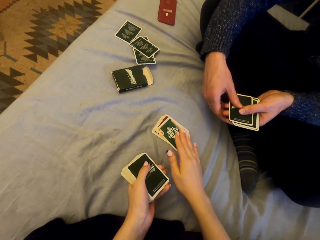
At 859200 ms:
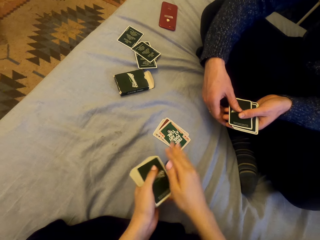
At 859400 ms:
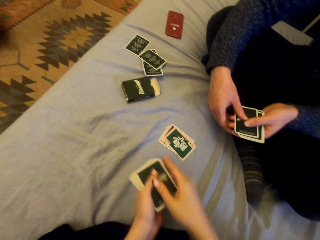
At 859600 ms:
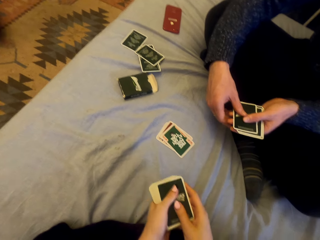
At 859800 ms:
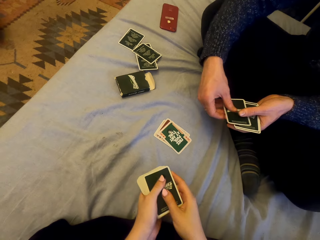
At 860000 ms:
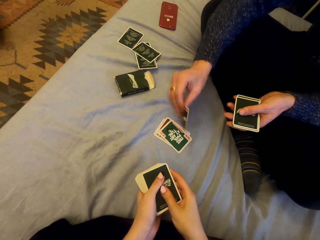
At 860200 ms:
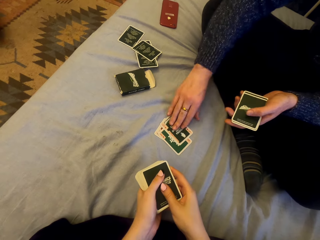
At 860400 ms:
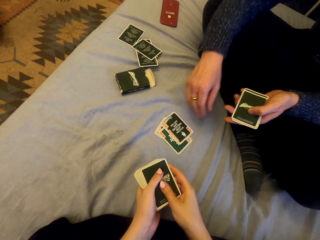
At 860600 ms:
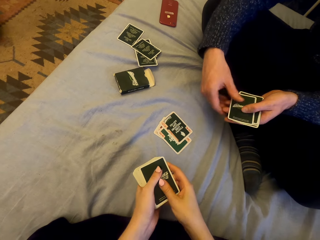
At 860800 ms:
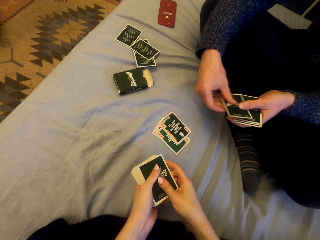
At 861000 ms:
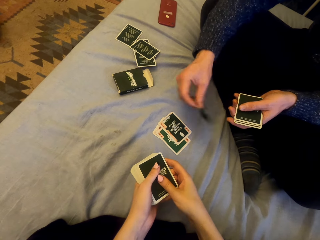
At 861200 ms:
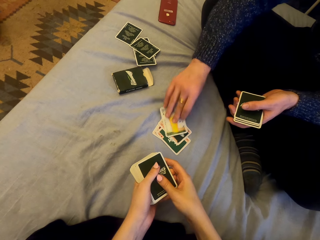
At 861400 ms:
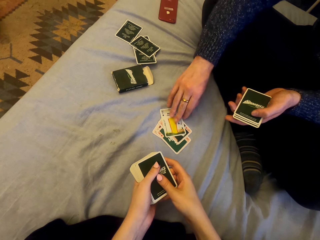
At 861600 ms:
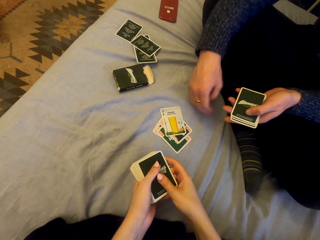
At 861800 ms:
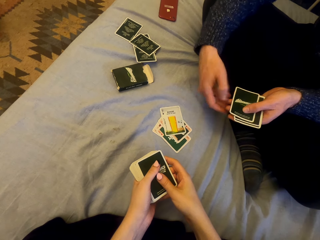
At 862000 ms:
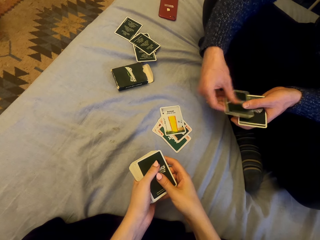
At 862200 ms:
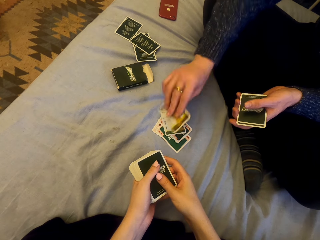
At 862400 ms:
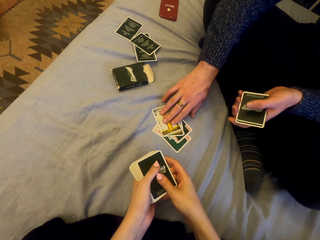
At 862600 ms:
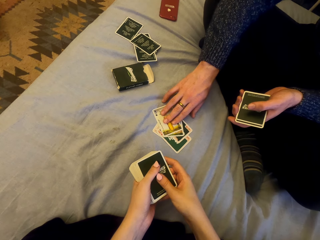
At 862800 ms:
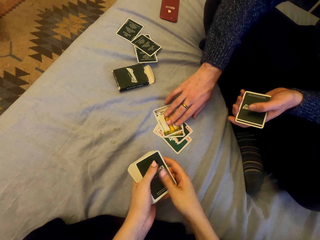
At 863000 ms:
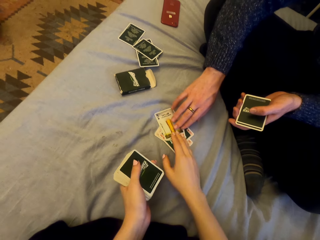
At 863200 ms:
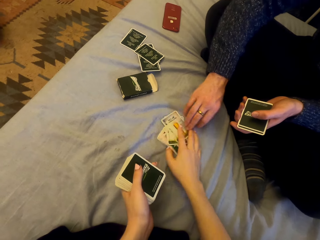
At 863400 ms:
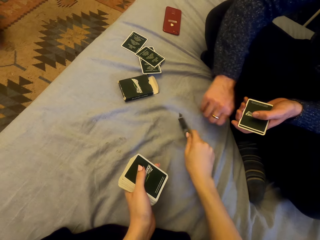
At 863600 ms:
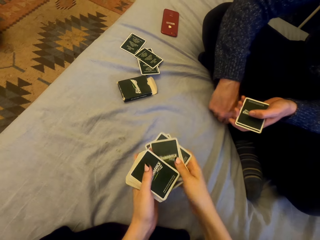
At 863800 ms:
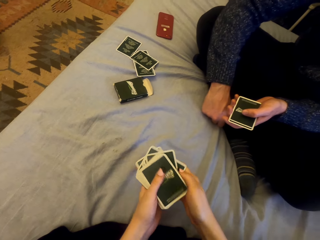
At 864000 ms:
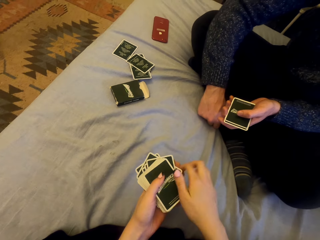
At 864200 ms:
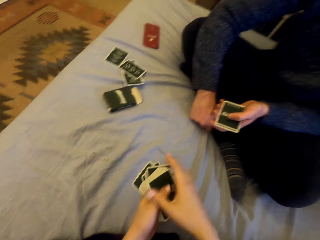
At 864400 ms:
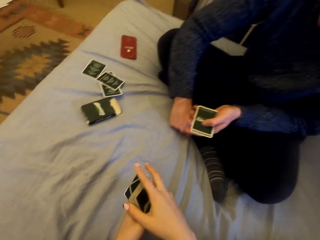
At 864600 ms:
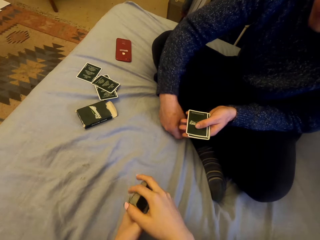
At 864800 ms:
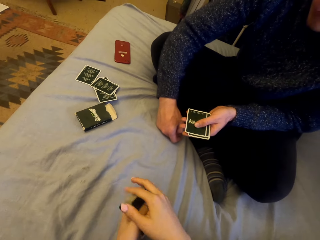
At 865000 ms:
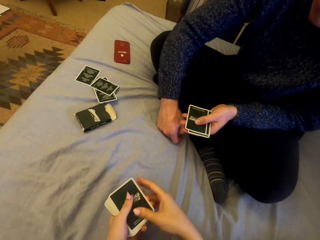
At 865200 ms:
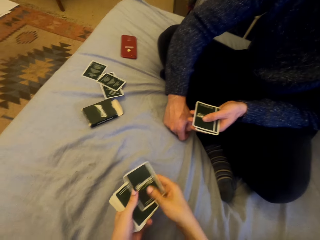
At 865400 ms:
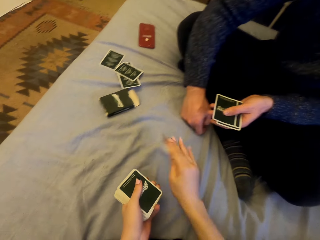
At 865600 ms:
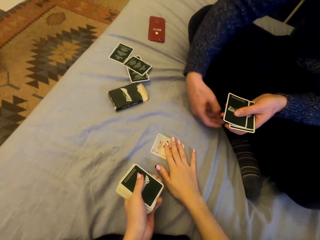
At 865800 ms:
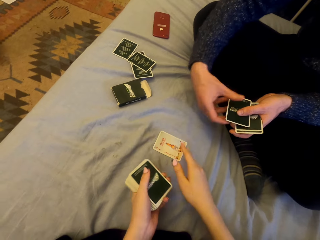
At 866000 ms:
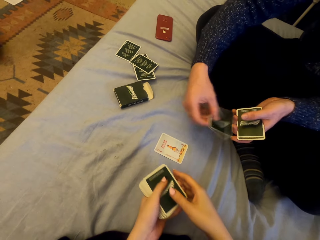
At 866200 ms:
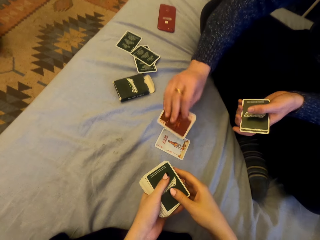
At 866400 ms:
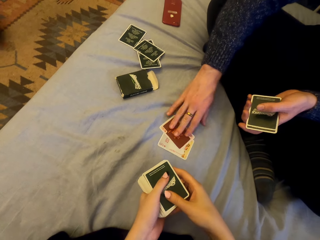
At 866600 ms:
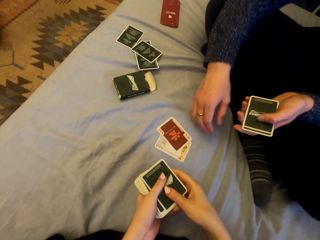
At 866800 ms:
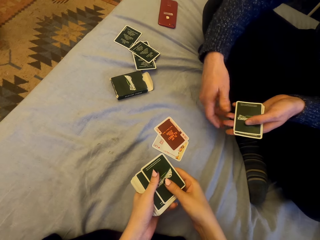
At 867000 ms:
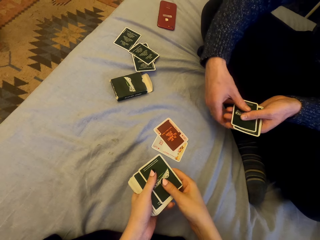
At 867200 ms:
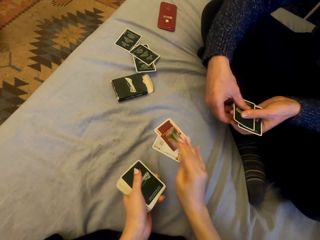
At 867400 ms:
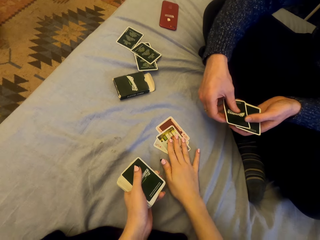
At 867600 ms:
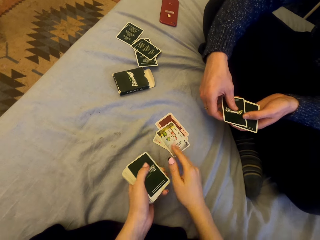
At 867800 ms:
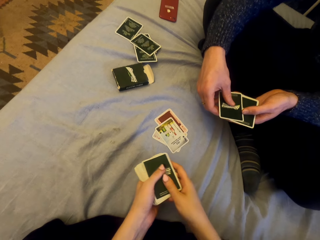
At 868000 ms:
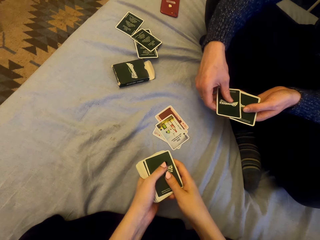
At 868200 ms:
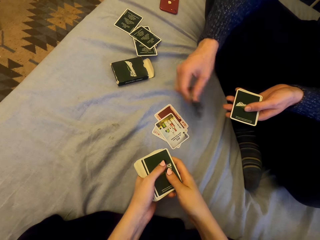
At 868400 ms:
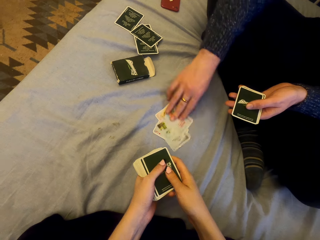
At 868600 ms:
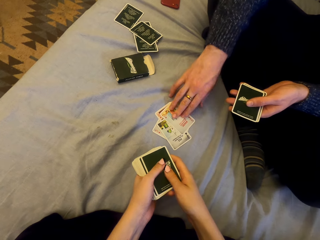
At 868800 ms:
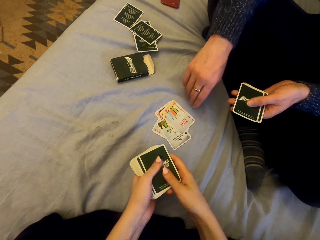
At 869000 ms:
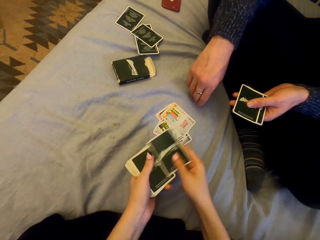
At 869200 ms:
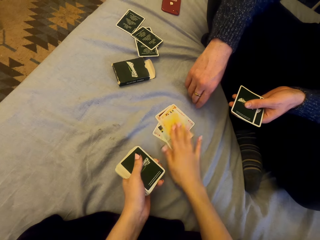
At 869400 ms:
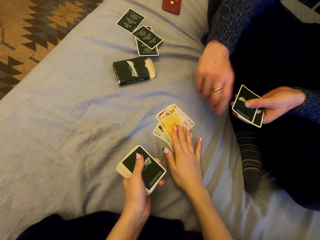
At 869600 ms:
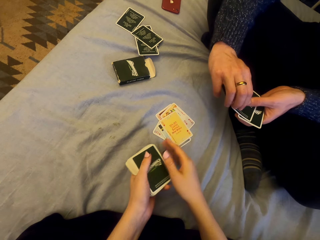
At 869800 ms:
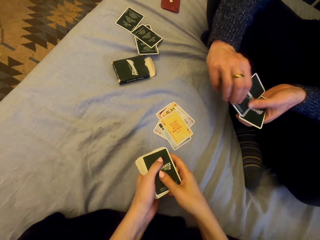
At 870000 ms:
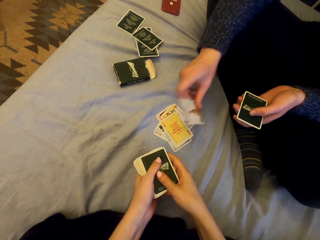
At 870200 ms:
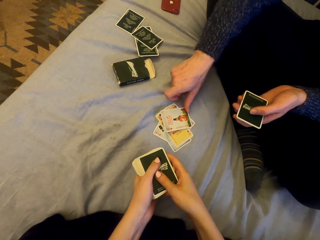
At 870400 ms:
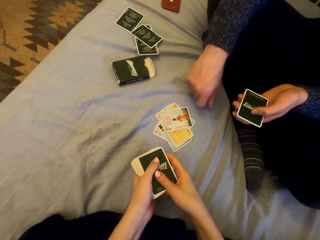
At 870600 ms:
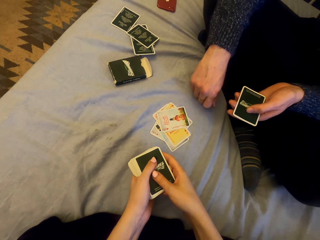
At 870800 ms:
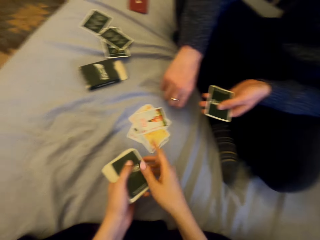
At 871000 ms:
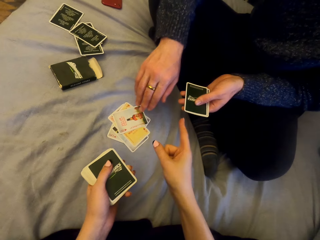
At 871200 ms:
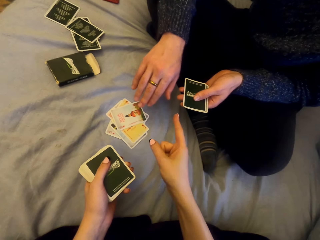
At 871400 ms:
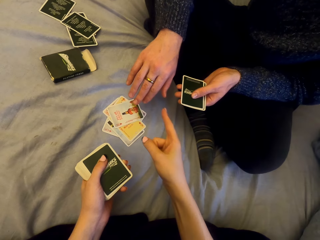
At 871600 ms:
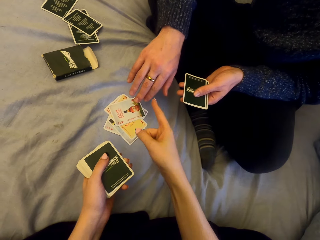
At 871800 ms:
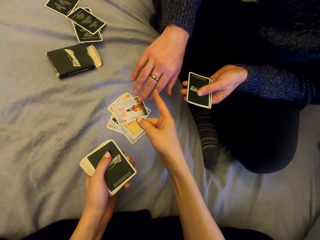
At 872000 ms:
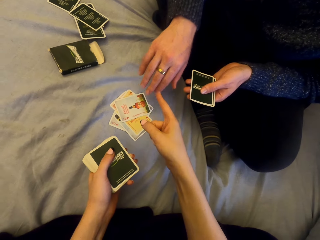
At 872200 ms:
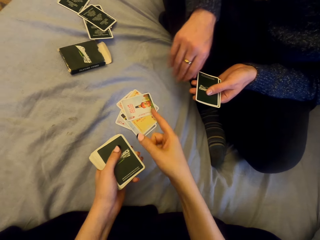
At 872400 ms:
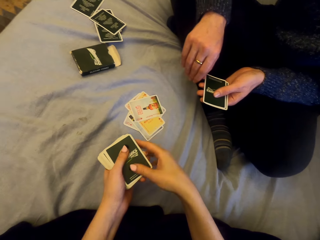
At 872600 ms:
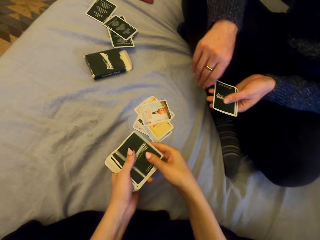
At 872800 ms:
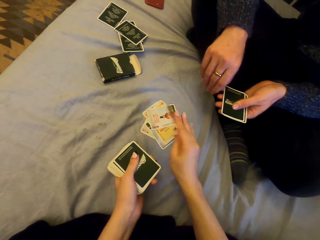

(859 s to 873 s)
The camera wearer puts the card down. A man puts the card down repeatedly. The camera wearer picks the cards. They play cards with the man. They put the card down. The man puts the card down. The camera wearer puts the card down. The man puts the card down. The camera wearer puts the card down. The man puts the card down.

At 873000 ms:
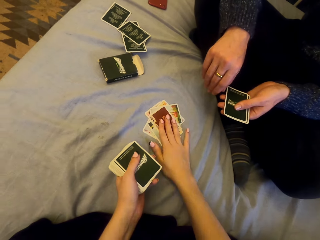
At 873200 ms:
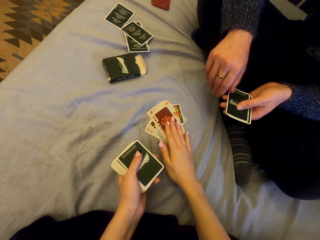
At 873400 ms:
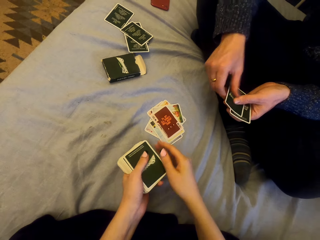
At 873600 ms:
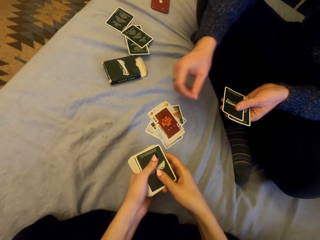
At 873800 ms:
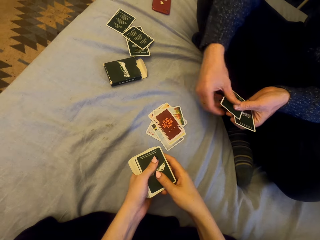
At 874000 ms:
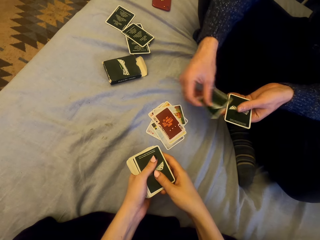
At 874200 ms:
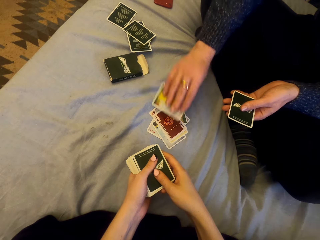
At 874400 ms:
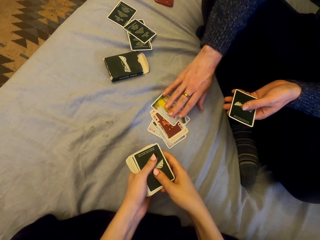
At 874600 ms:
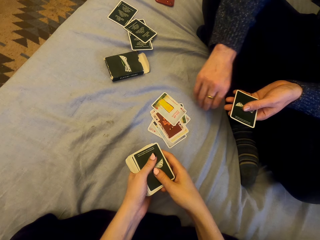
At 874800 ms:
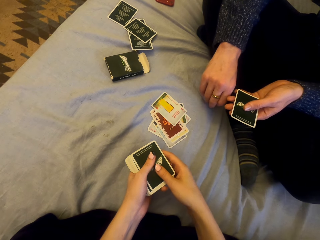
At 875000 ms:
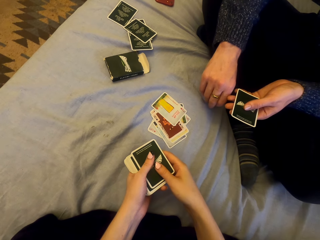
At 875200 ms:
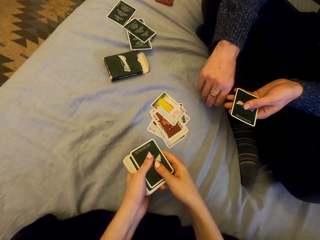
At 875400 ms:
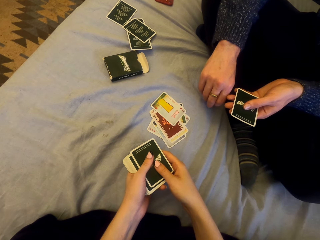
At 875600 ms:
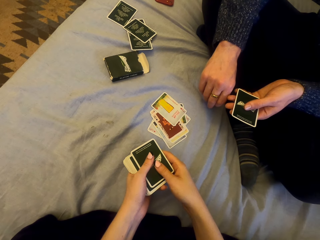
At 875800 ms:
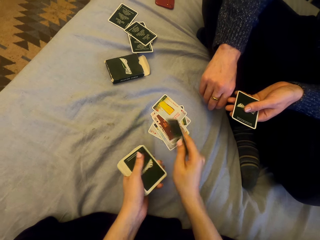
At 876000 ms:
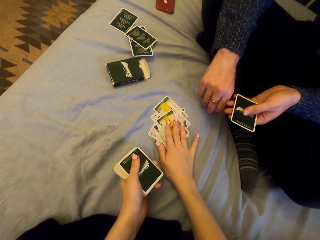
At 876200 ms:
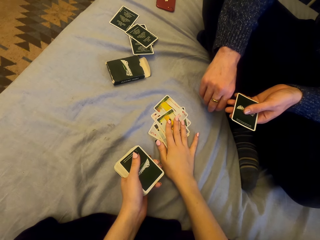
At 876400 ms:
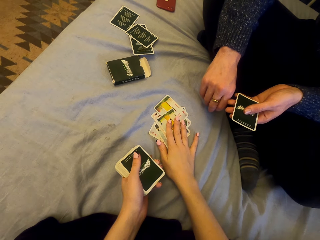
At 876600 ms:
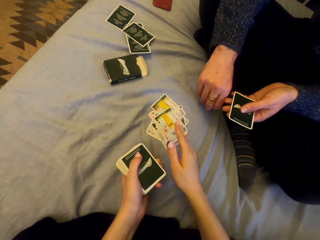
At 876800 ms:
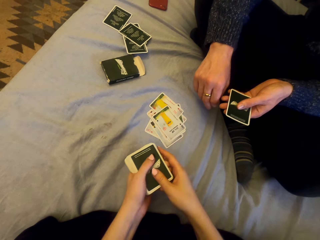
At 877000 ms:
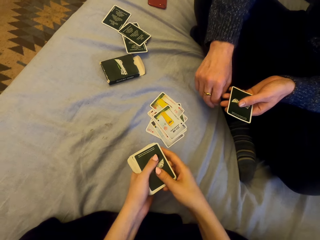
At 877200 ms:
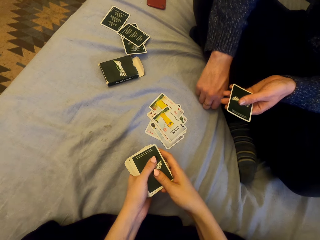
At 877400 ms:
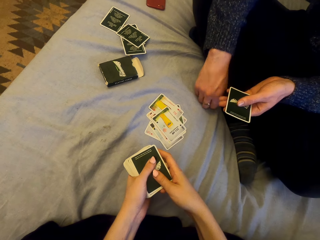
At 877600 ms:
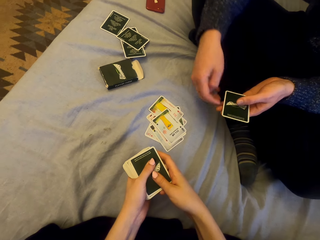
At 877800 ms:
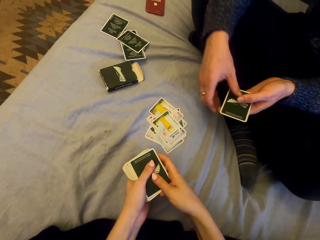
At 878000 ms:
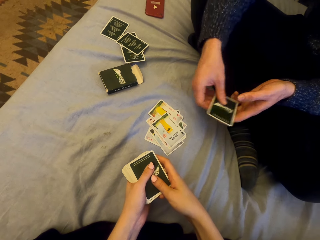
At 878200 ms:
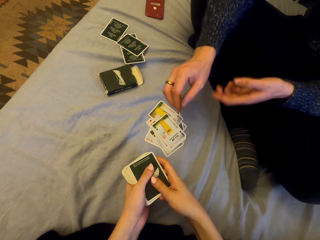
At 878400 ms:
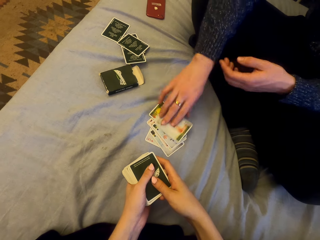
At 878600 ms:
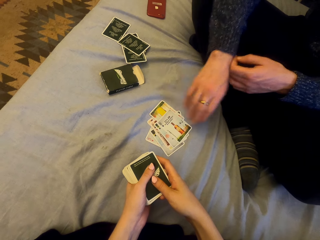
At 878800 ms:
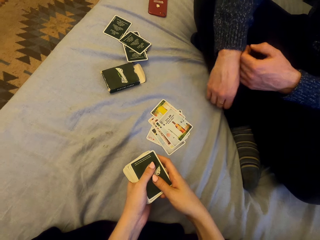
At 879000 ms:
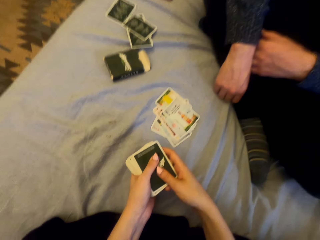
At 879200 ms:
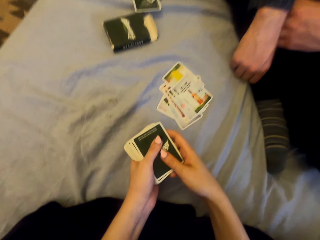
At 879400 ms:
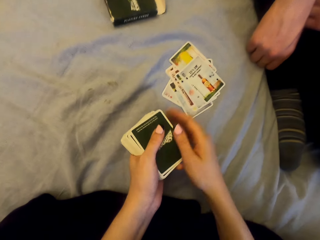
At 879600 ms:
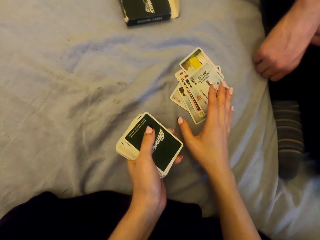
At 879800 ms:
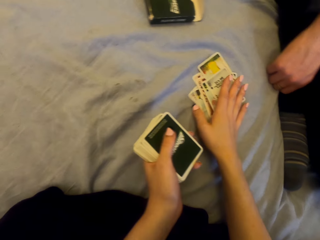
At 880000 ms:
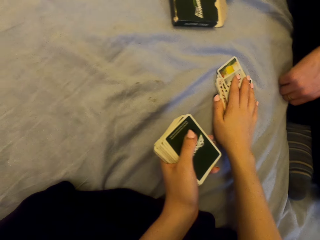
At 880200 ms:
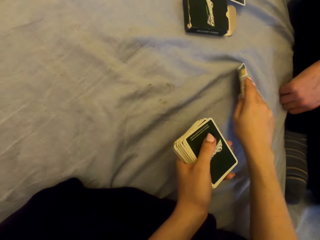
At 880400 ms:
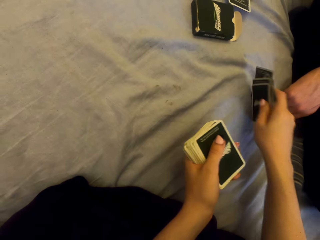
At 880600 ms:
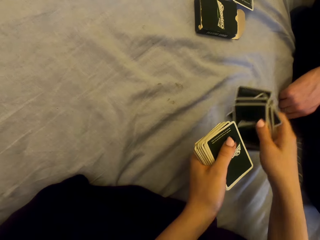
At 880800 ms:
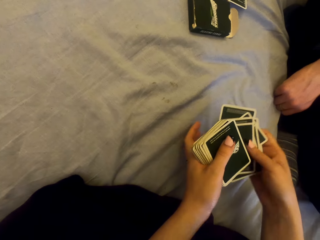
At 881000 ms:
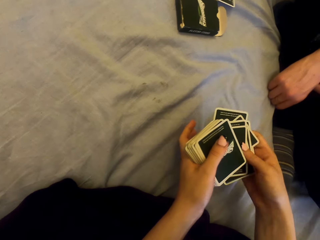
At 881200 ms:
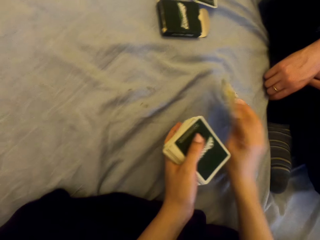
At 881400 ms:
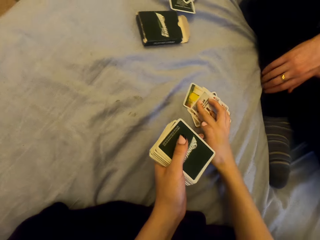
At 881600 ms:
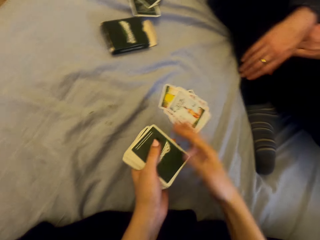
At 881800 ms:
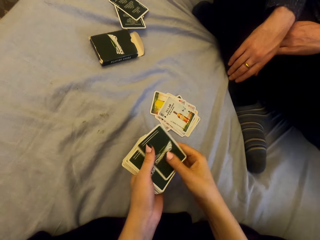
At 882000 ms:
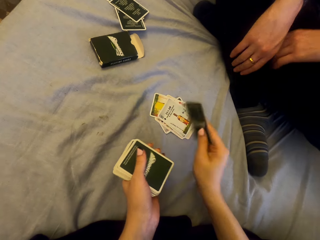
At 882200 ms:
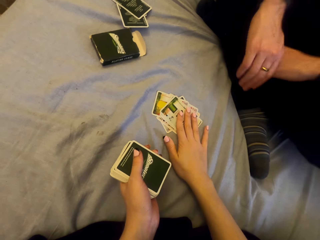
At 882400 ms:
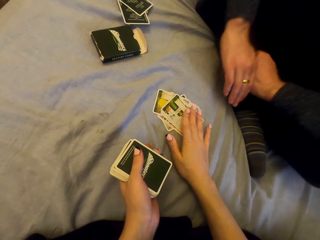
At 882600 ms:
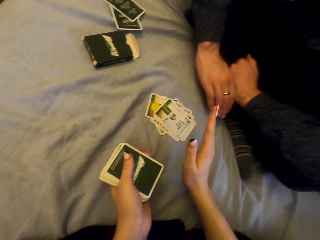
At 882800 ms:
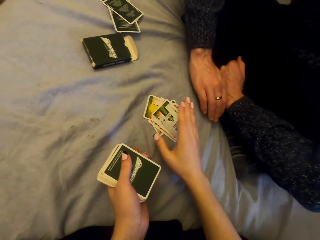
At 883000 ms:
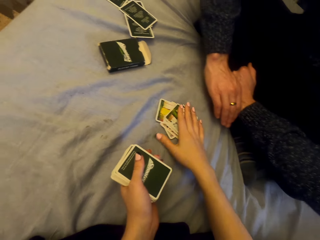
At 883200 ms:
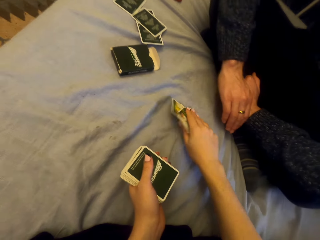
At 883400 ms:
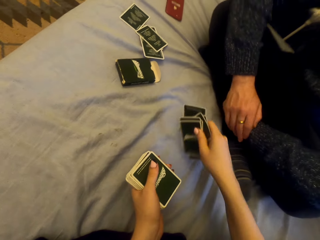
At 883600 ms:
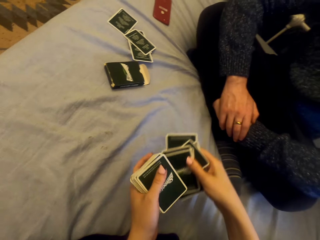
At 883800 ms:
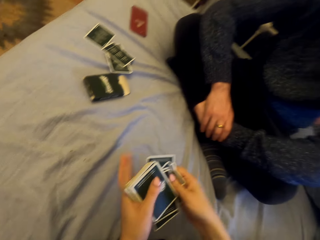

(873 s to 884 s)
The camera wearer puts the card down repeatedly. A man puts the card down. The camera wearer picks the cards. They talk with the man. They put the cards down. They put the card down. They pick the cards.
